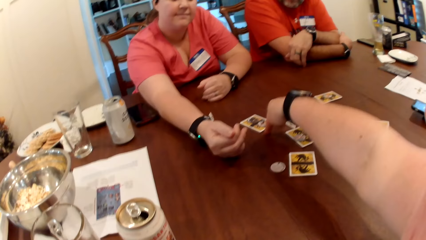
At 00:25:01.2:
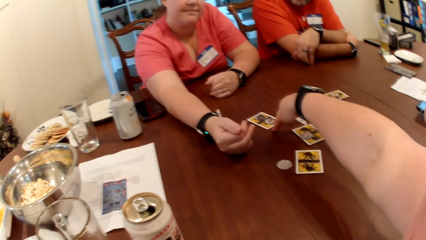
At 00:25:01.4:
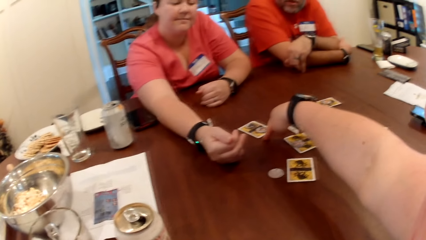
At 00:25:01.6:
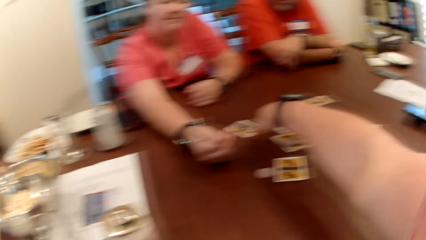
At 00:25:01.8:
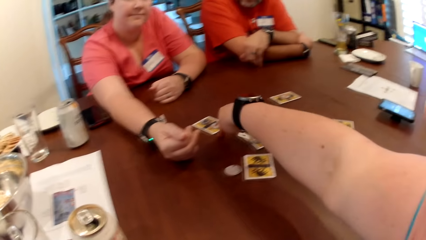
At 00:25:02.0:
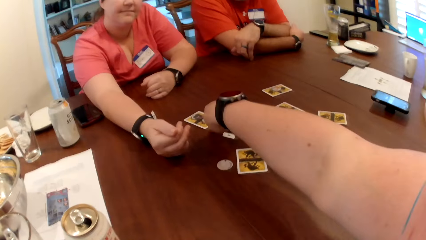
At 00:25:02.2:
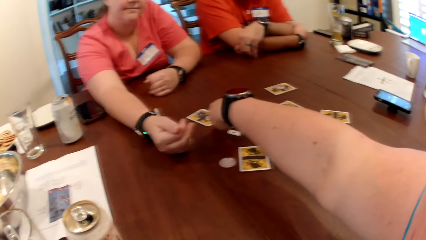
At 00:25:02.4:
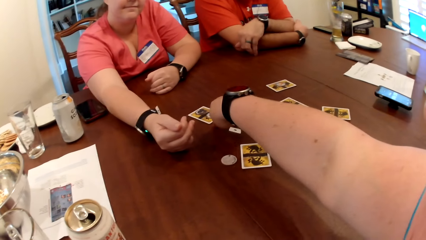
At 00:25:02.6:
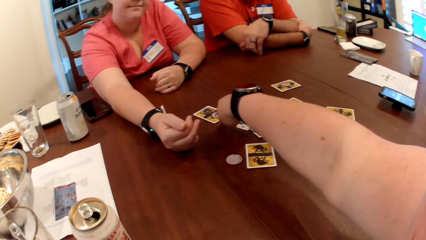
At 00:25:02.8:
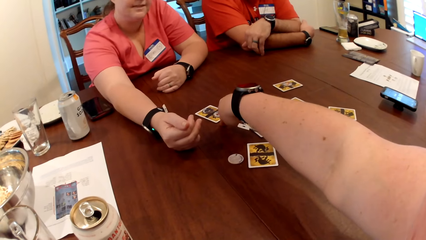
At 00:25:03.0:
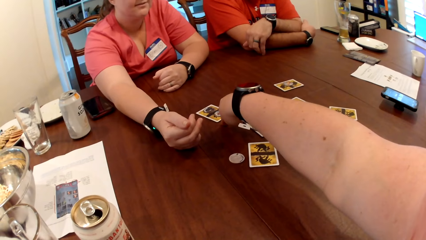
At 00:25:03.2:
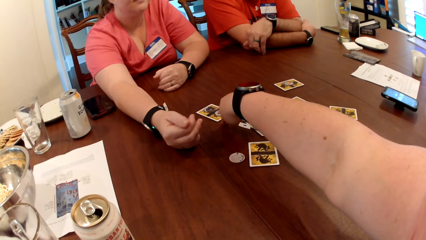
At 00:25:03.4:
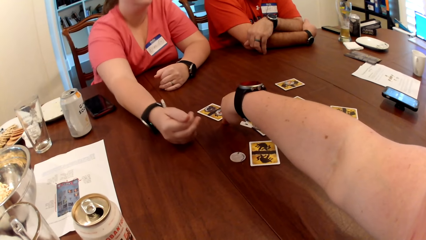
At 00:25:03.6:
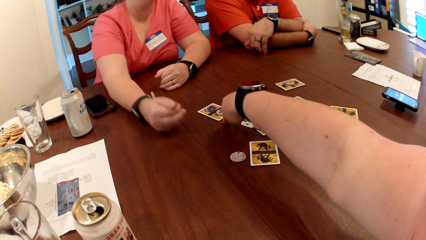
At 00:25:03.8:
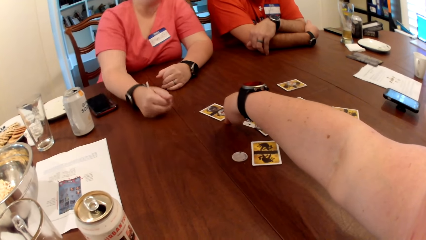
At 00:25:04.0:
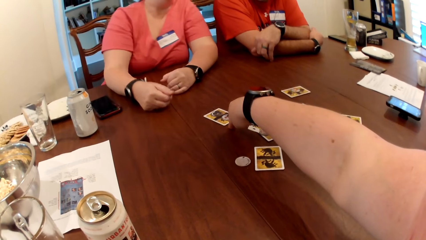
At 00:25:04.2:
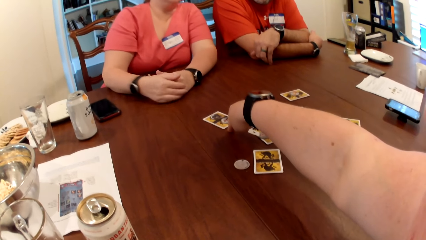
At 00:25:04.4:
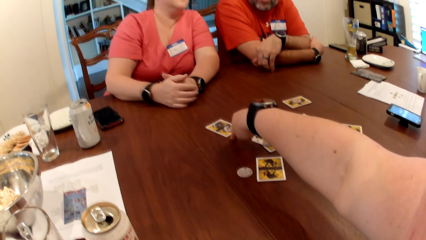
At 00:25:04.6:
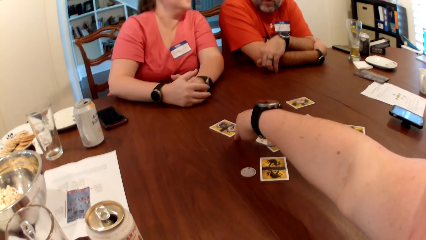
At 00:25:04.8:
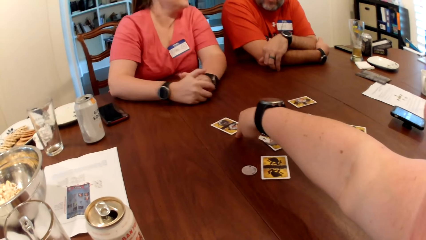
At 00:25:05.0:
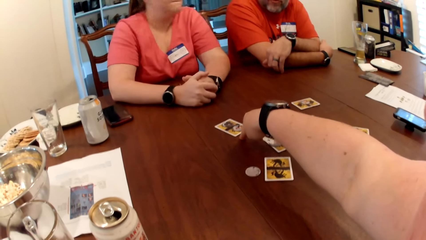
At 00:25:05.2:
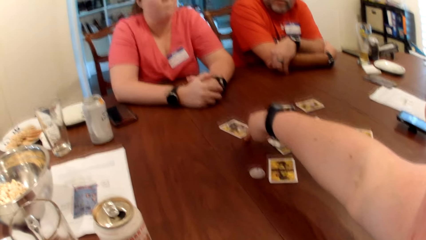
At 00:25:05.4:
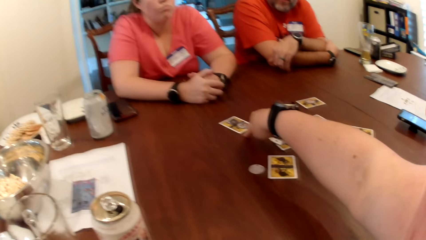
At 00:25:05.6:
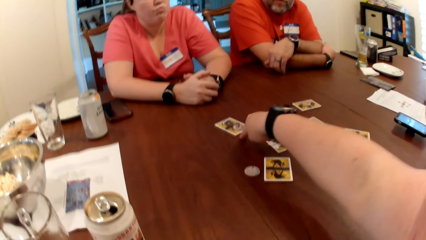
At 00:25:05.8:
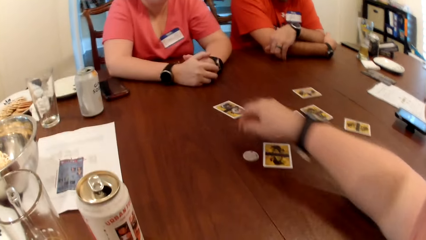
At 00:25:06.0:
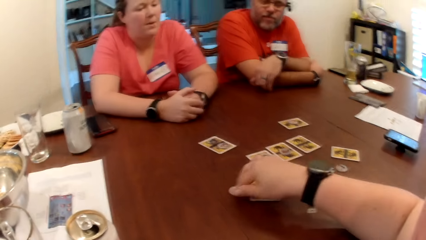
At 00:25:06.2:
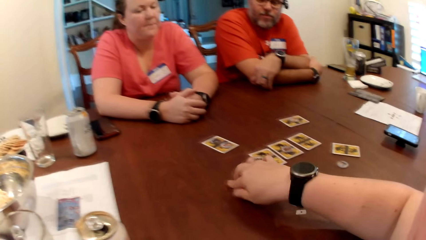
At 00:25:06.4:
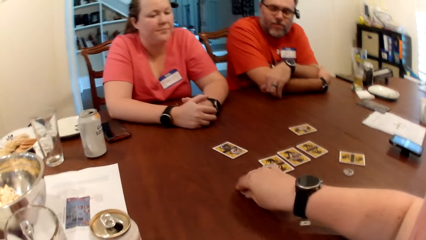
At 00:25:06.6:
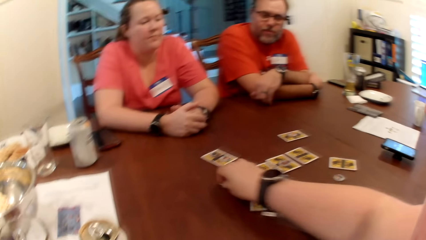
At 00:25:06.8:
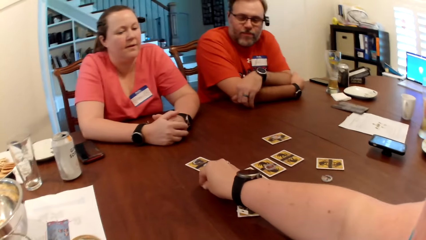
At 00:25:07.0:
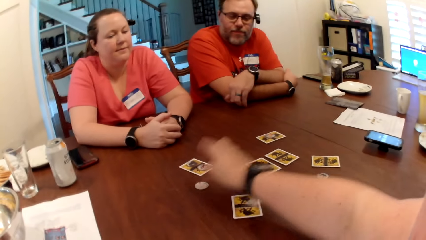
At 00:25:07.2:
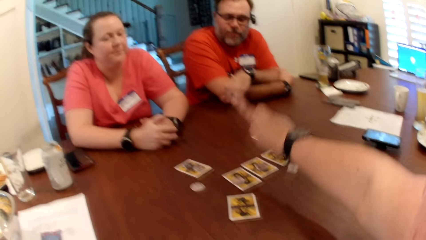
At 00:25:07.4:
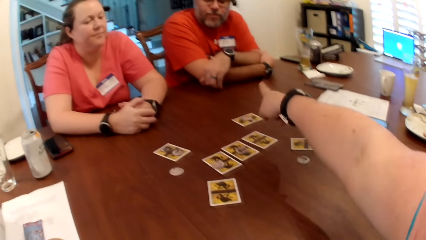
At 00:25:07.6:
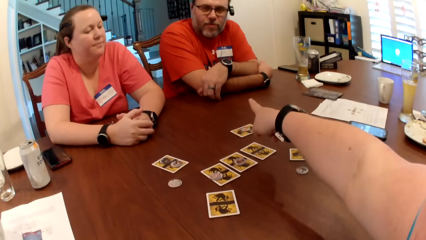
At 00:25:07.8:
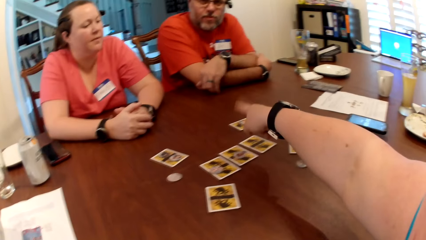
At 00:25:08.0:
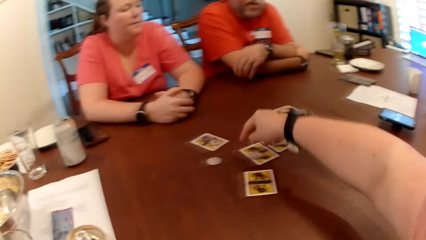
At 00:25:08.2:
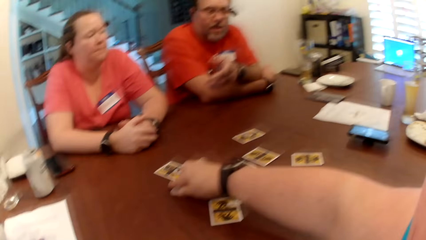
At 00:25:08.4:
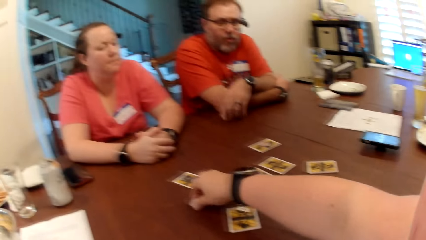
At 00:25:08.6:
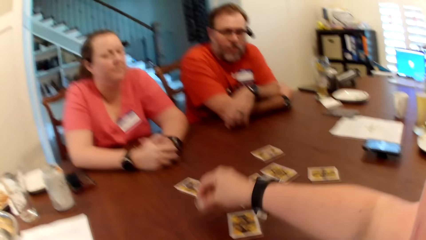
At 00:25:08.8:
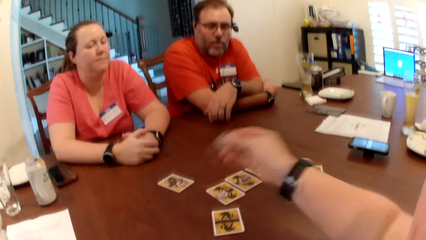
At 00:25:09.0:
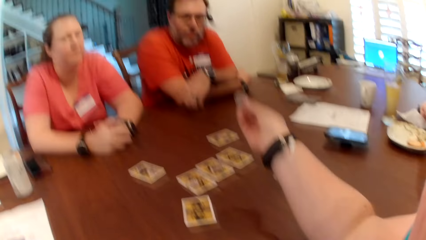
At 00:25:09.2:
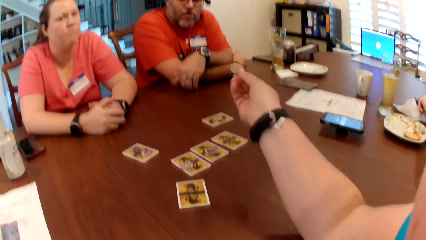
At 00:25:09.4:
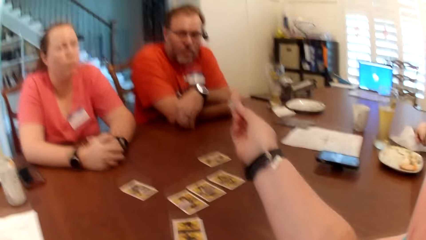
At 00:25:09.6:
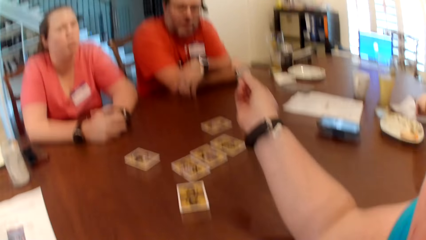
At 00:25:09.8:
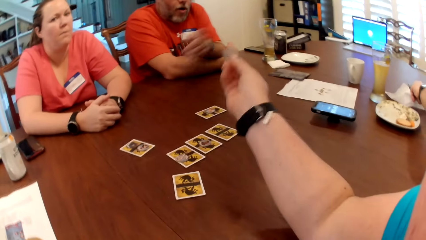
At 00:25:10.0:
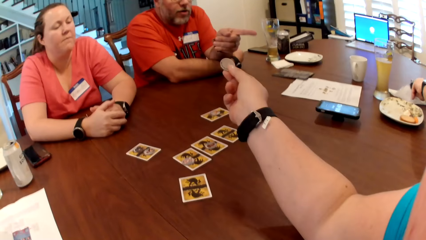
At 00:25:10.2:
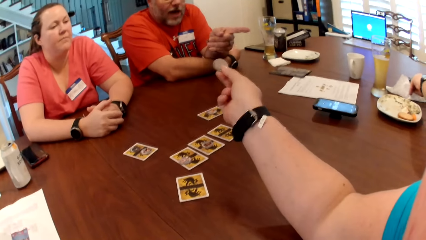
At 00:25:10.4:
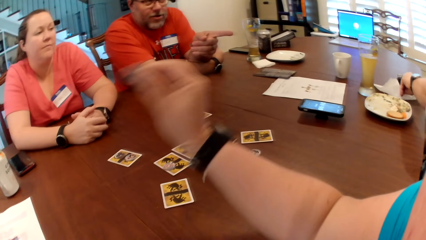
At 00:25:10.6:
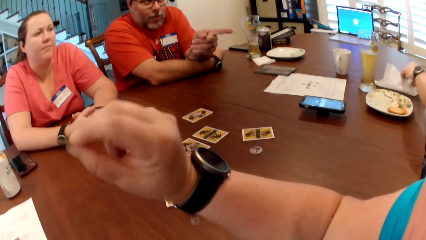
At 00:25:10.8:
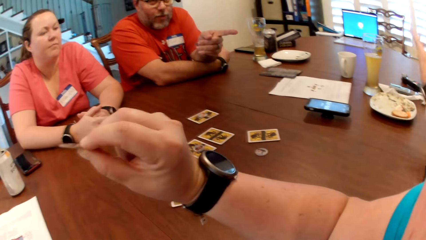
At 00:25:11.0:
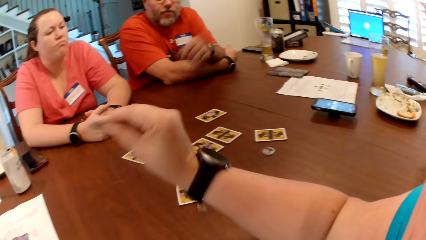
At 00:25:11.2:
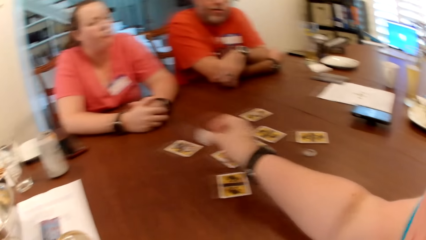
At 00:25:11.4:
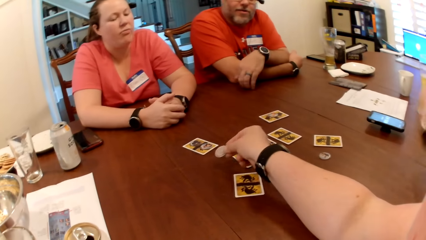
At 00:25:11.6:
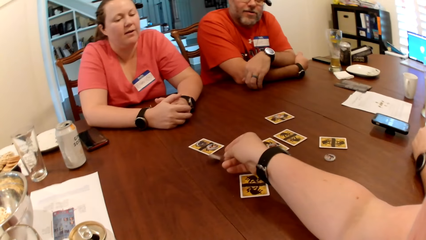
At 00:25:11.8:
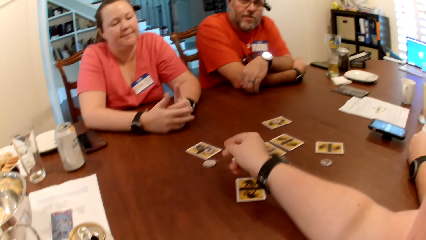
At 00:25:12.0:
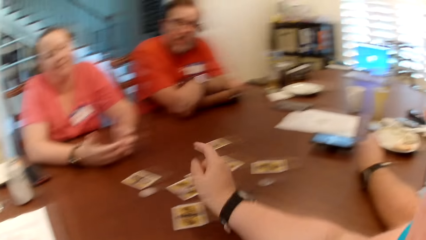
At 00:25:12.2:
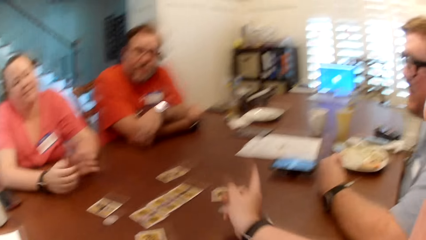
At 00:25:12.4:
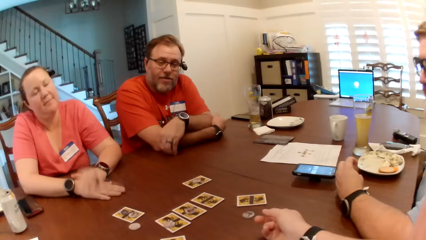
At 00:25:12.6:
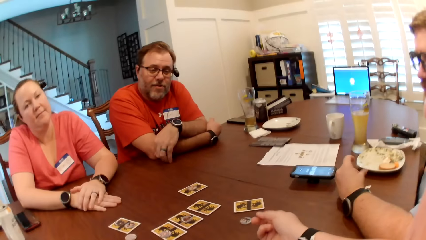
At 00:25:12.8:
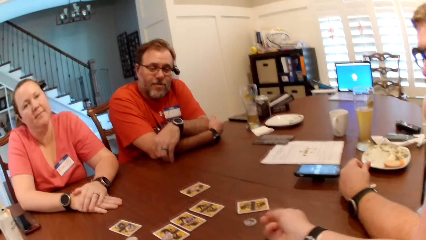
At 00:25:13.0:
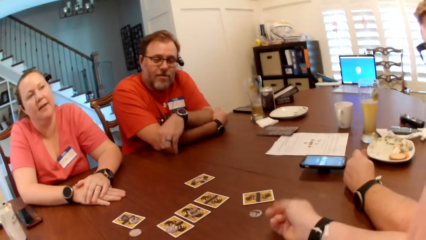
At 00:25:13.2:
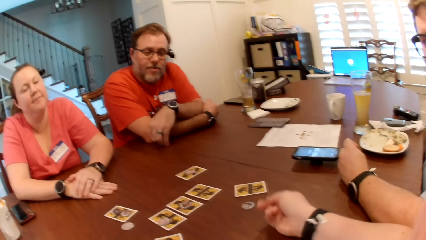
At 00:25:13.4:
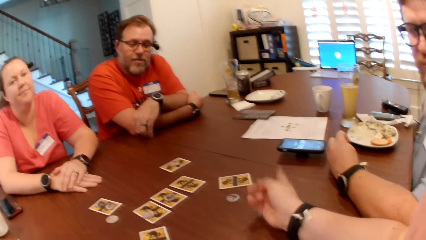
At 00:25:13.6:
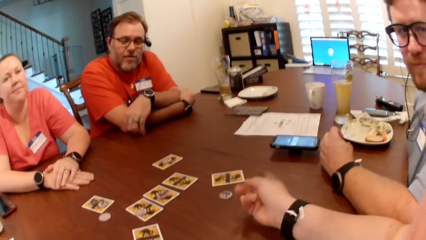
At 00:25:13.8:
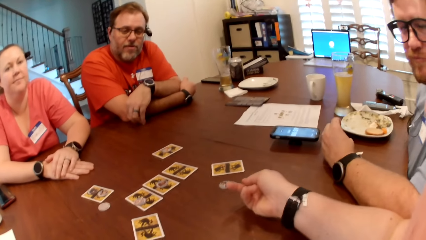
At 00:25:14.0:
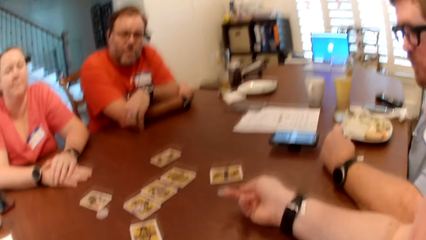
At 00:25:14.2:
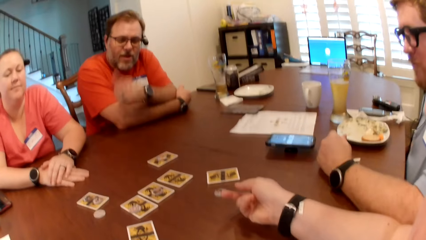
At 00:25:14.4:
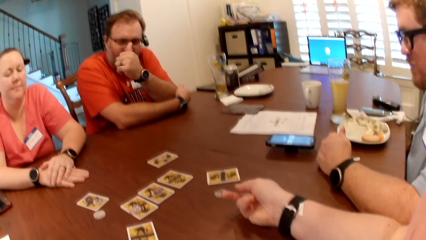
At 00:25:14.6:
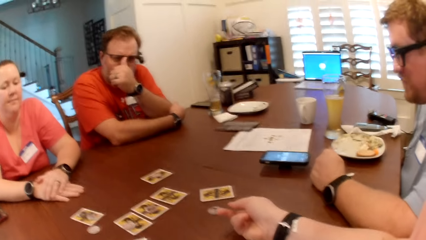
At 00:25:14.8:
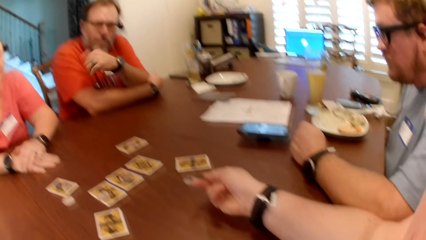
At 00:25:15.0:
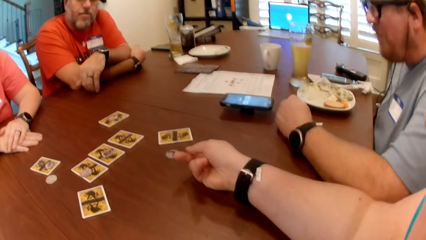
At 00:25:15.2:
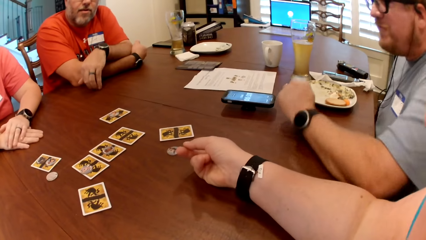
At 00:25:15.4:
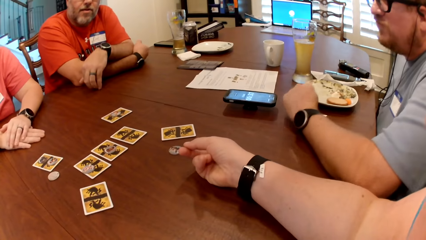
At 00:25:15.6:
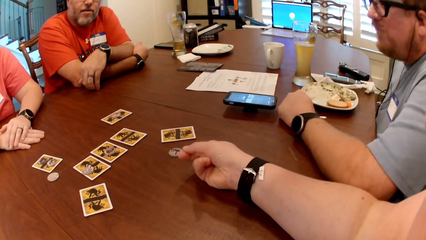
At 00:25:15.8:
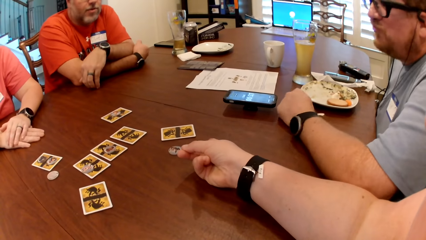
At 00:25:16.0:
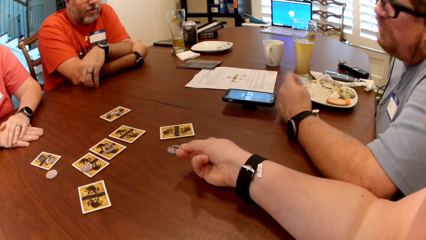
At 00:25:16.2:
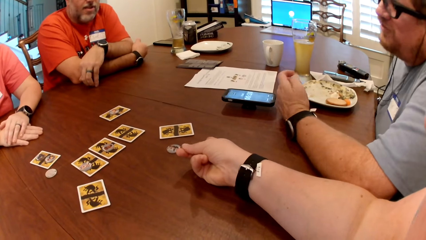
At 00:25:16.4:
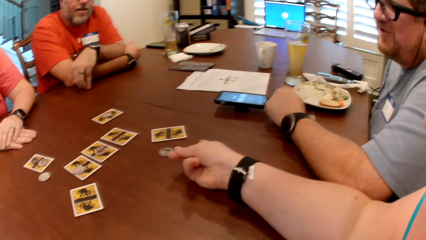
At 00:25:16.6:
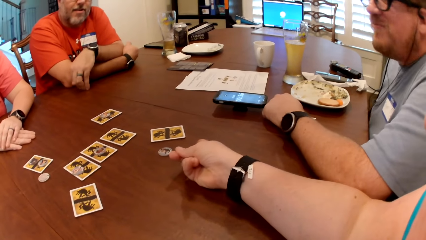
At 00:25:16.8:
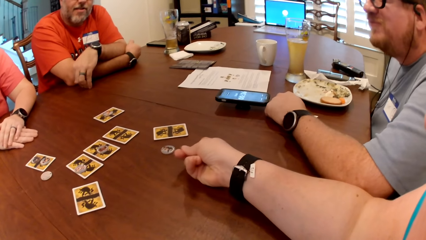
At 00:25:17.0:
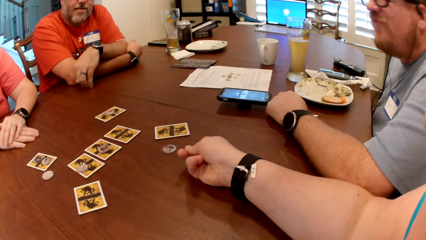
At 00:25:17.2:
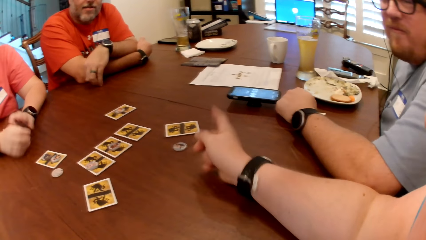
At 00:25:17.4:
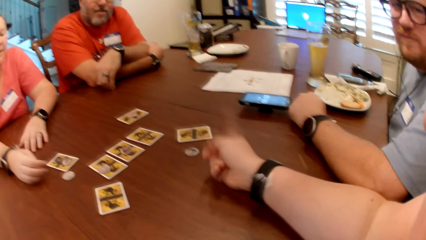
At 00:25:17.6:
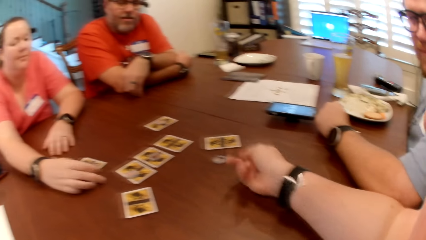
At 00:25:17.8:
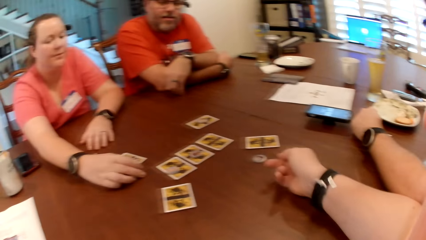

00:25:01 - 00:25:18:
The camera wearer moves the token on the table with her right hand. She picks the token on the table with her right hand. A man cleans his left hand with the tissue paper on the table. Another man points to a third man. The camera wearer drops the token on the table with her right hand. She taps on the table with her hand.
